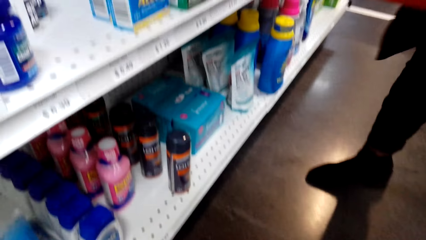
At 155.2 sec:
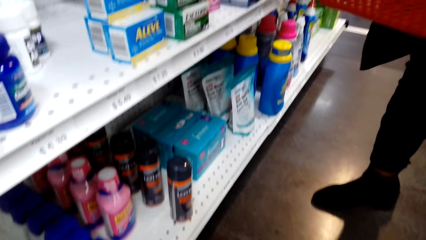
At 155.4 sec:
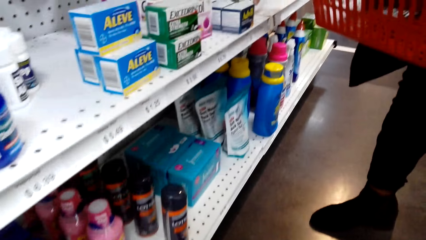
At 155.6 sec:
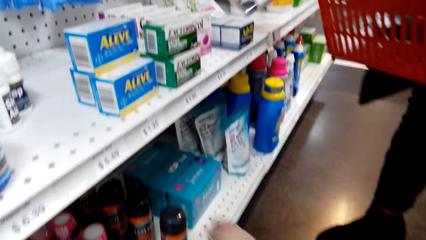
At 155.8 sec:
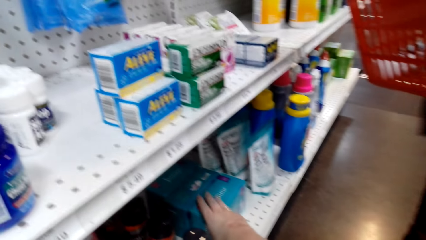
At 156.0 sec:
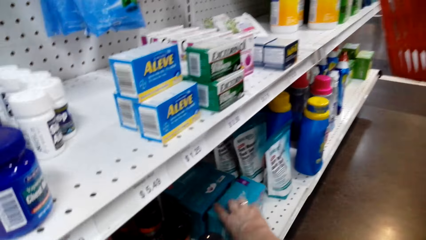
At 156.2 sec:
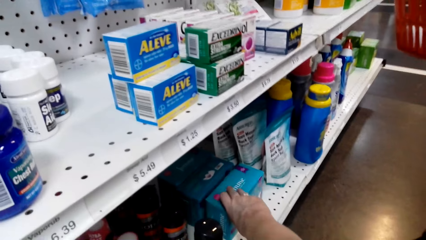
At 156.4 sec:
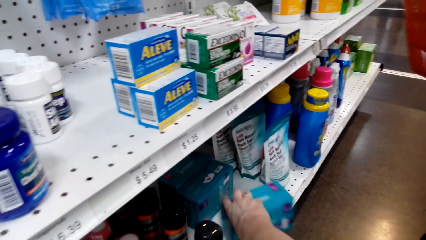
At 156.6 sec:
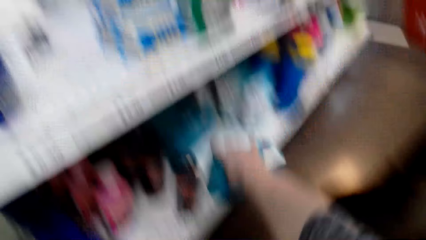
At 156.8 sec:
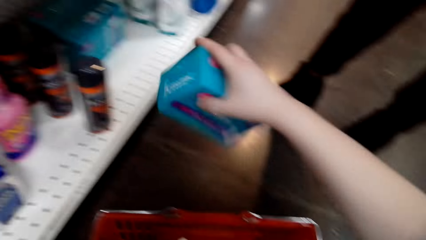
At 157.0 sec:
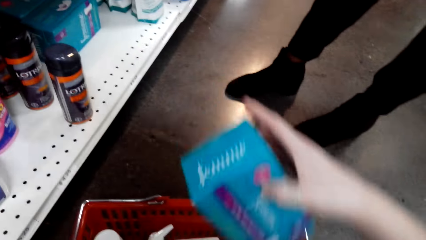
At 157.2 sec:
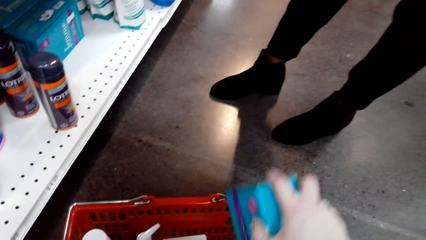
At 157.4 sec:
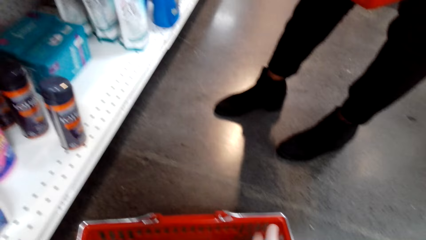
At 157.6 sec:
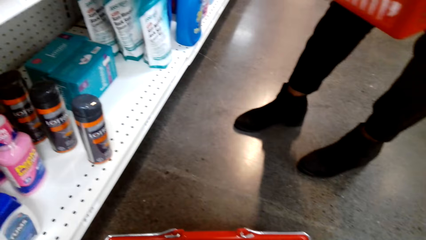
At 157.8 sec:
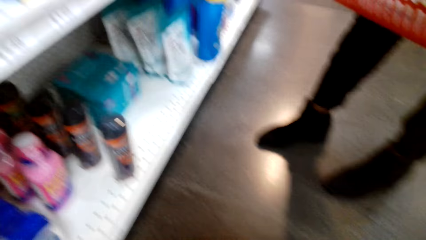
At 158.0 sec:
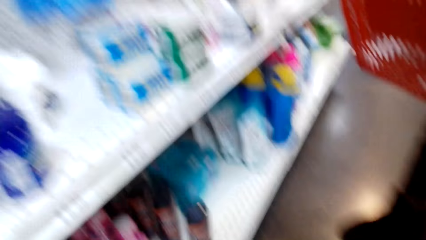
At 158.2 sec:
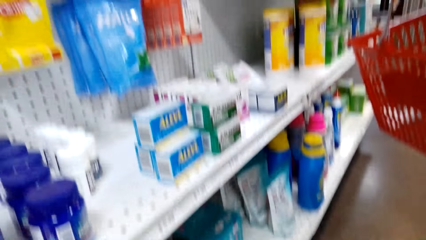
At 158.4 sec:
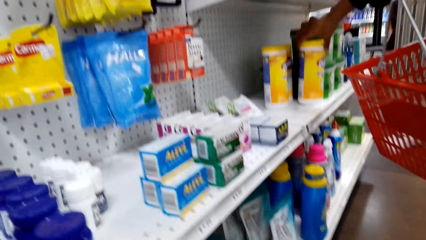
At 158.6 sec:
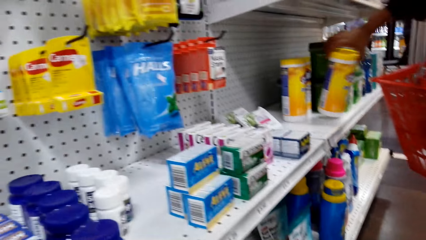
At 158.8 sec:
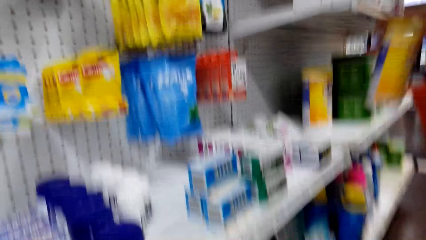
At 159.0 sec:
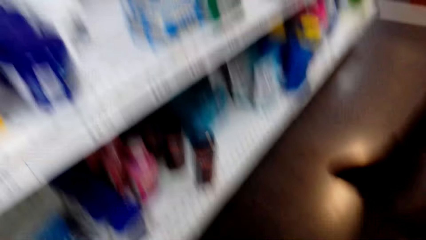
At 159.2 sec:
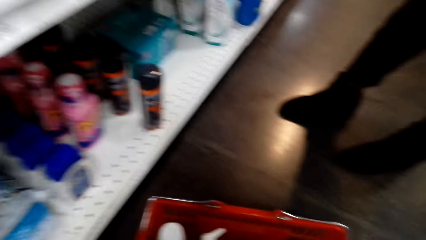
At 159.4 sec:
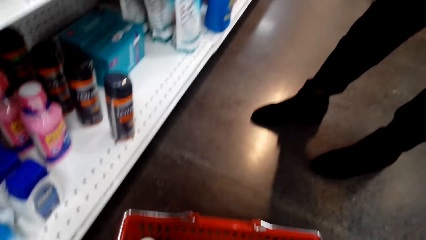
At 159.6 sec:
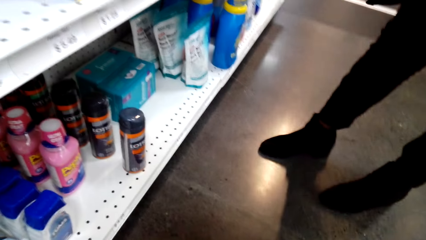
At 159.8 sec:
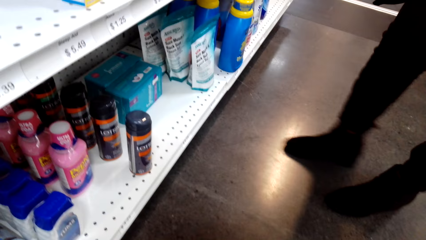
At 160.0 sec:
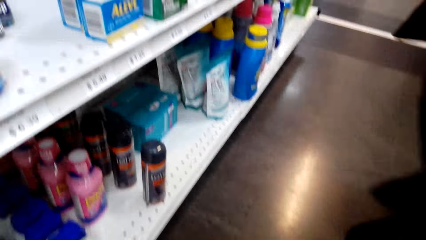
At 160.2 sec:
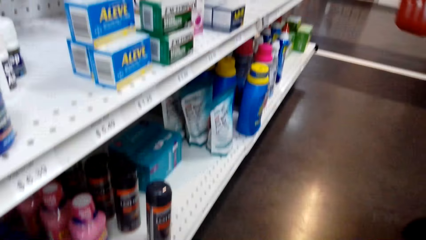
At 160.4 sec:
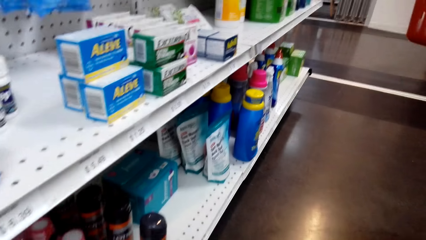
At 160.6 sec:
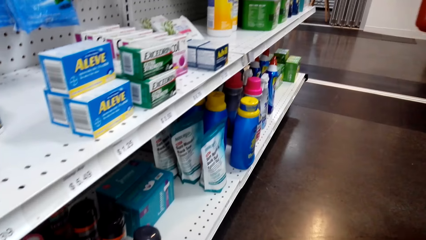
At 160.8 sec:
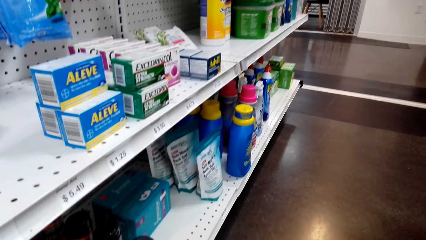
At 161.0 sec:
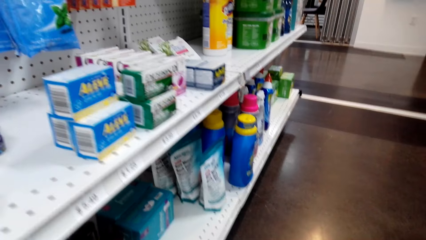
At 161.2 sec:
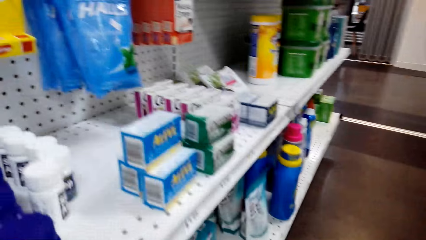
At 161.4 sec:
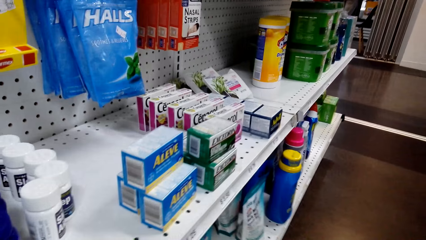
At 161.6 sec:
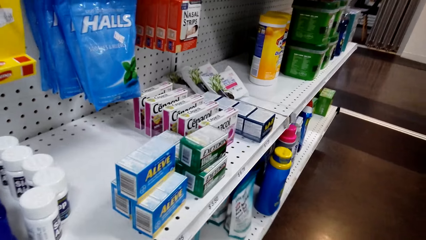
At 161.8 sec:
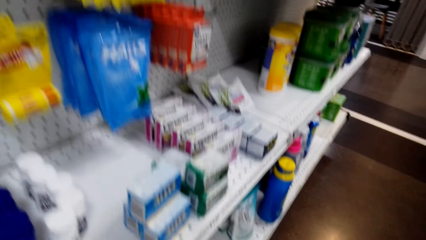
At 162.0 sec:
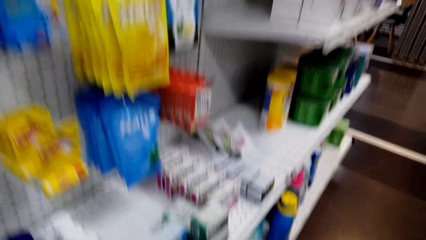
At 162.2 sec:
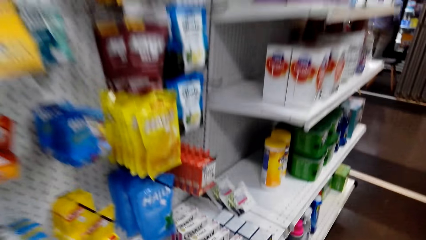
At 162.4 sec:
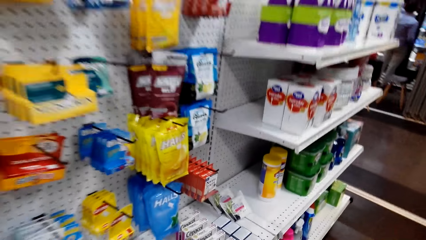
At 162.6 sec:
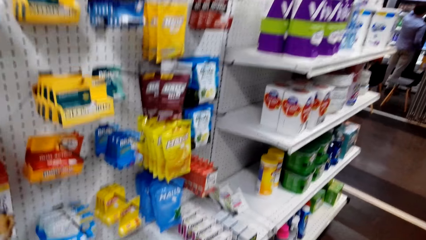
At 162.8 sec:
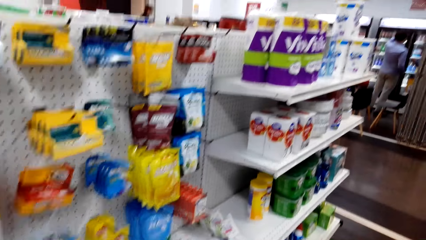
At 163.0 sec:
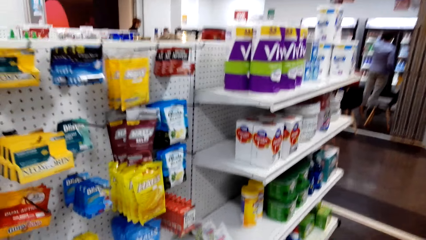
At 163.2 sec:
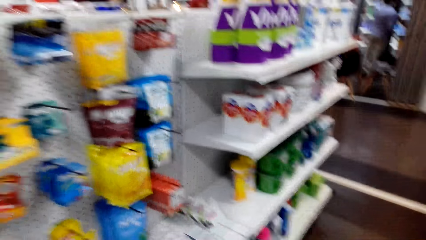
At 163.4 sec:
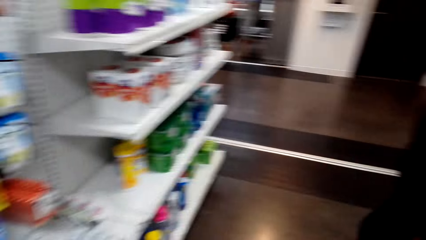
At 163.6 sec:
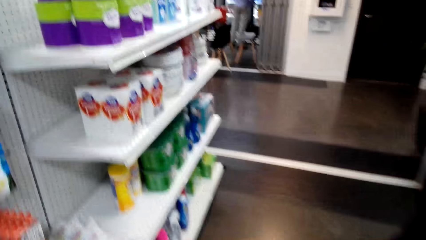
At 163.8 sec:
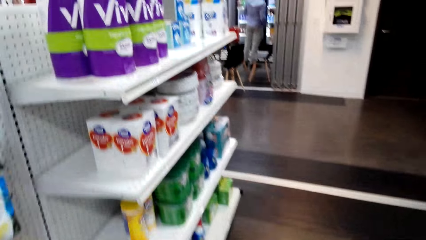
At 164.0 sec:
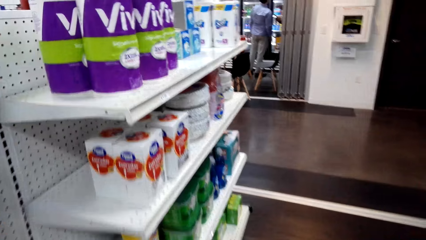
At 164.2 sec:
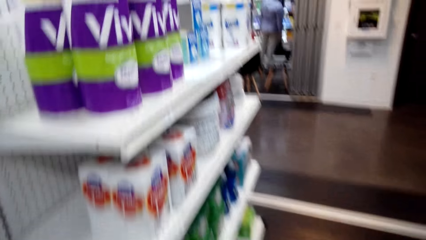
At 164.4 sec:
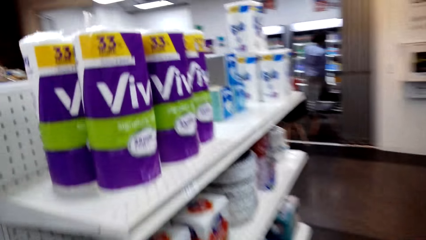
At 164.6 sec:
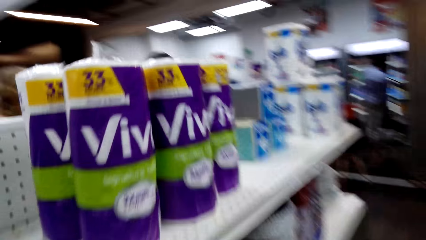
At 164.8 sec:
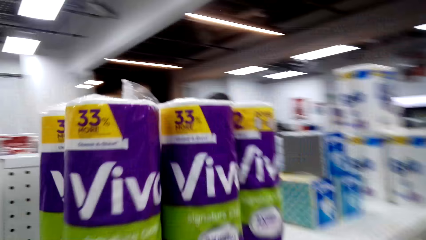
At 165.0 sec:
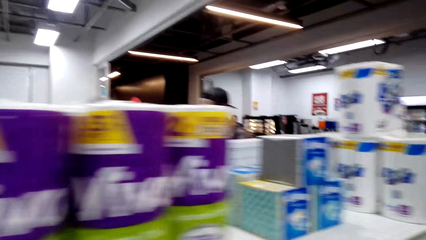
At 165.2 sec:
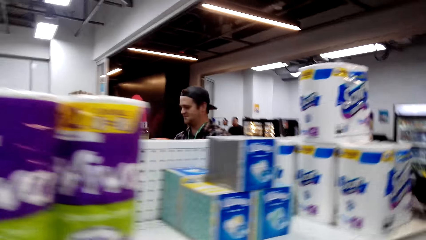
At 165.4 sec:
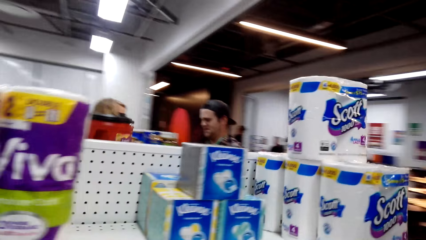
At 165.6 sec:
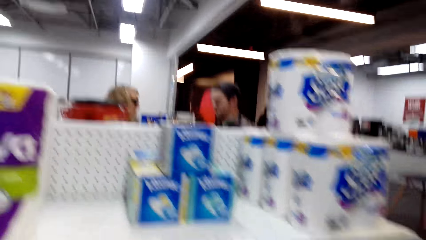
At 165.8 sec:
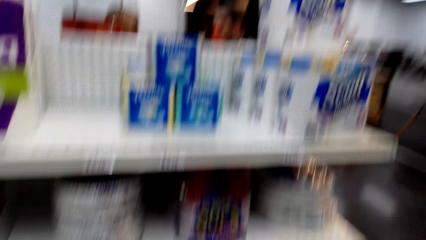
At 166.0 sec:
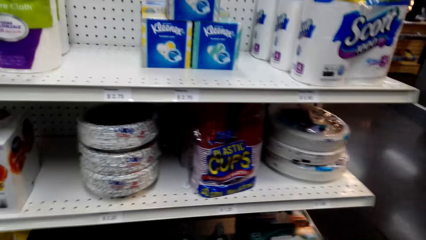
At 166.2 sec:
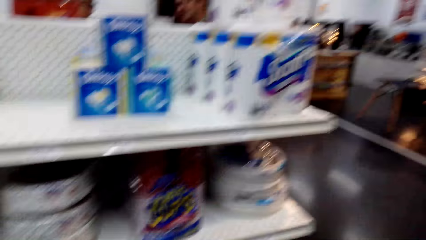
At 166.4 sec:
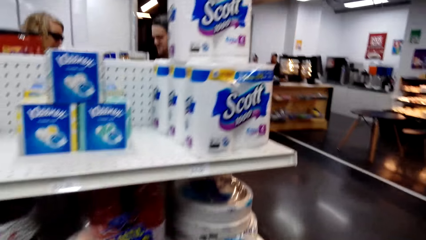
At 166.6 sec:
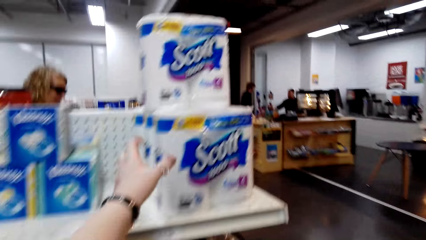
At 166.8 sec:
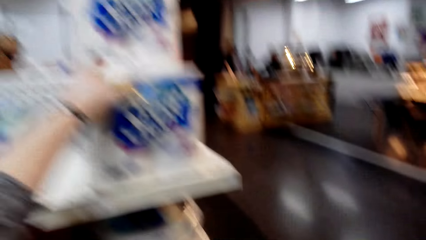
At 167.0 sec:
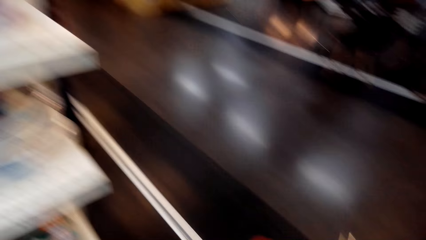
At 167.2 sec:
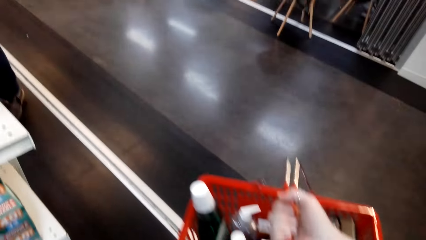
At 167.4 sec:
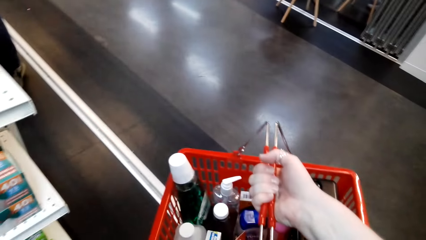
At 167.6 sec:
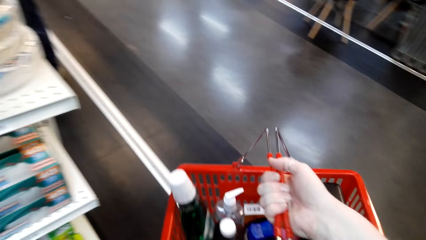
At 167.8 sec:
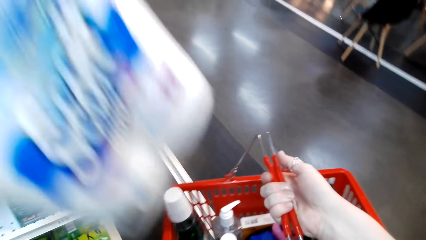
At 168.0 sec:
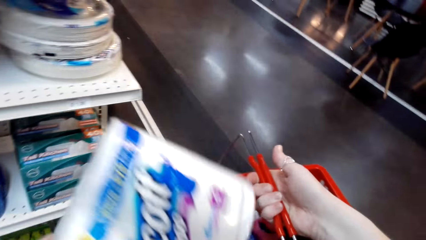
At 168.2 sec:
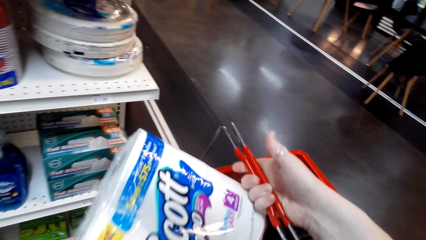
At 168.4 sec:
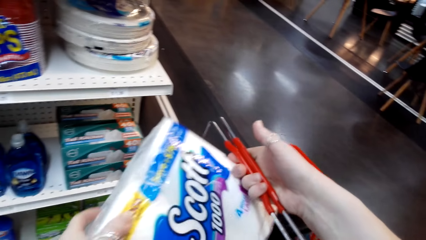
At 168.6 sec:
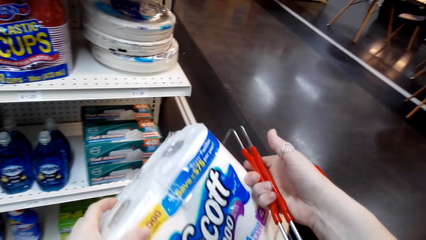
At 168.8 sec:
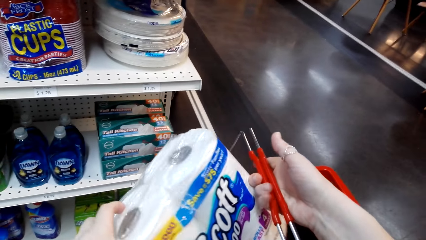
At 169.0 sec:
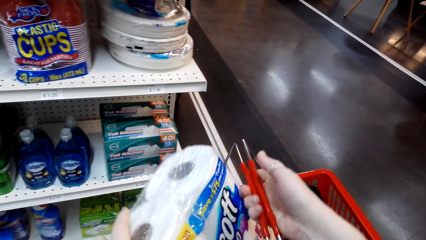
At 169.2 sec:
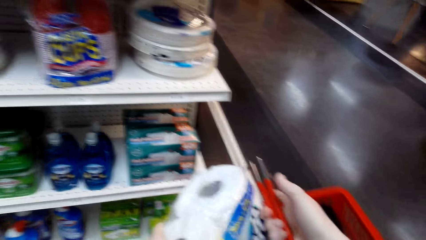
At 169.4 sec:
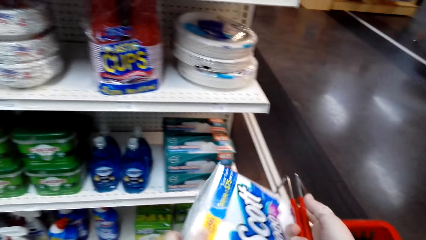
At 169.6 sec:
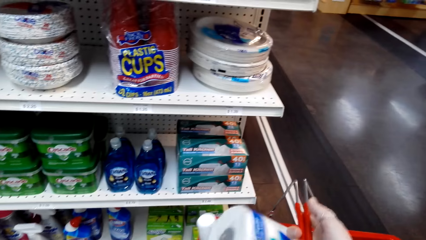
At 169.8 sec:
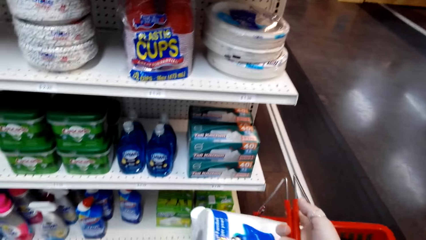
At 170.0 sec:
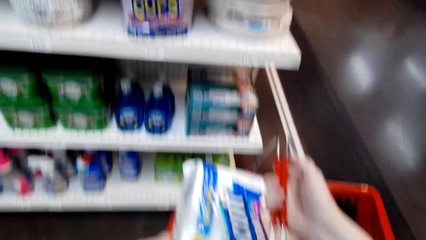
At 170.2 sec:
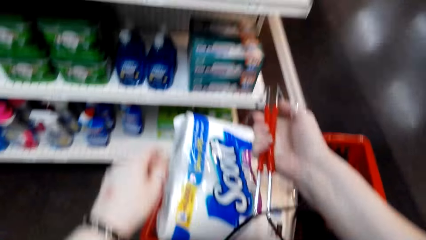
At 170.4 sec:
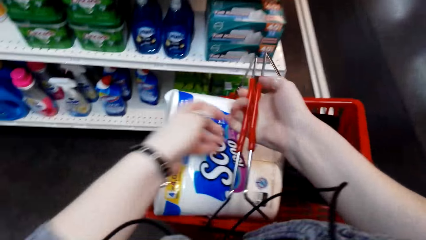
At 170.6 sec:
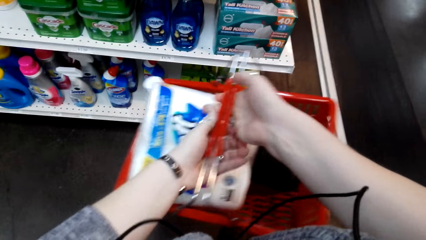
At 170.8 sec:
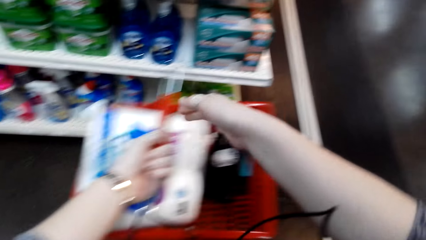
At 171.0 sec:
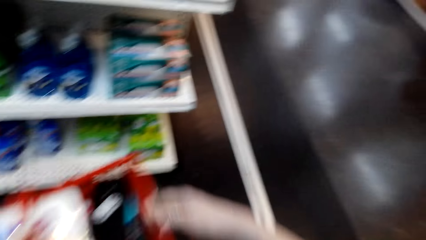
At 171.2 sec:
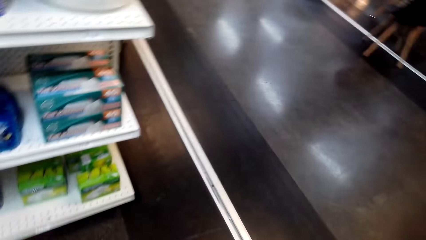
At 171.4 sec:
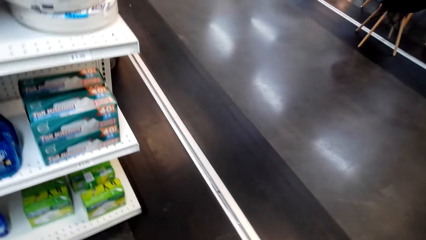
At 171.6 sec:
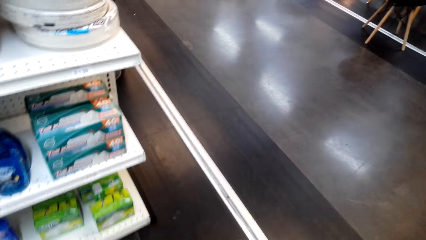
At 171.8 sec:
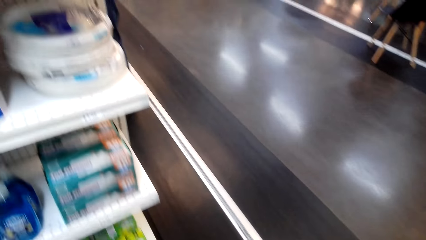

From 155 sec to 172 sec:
The woman and the camera wearer put something on the cart from the shelf. The camera wearer stares around the shop. The camera wearer and the woman walk on the floor. The camera wearer picks tissue paper from the shelves. They put the tissue paper in the cart from the shelf.
